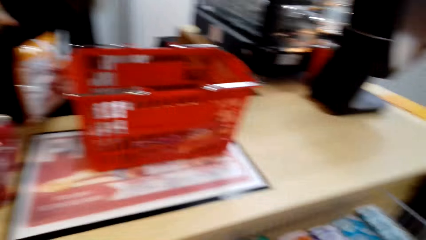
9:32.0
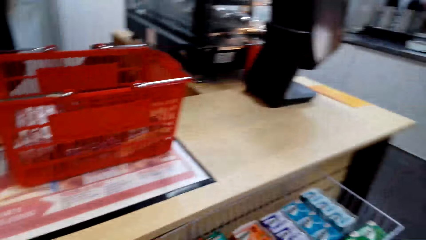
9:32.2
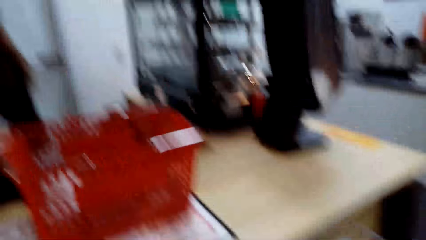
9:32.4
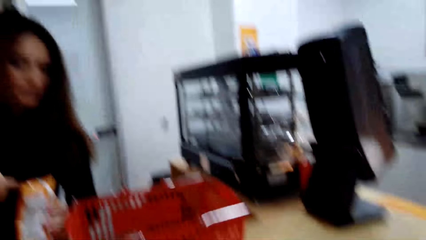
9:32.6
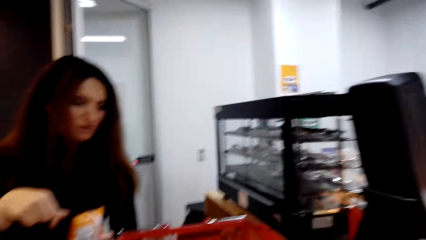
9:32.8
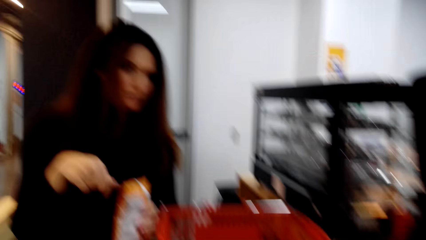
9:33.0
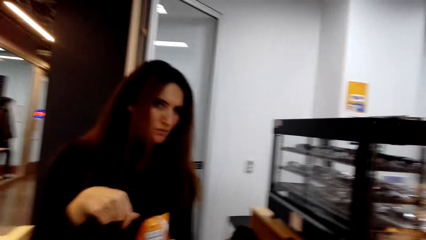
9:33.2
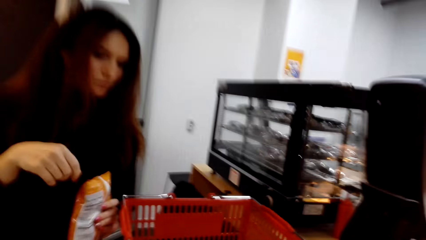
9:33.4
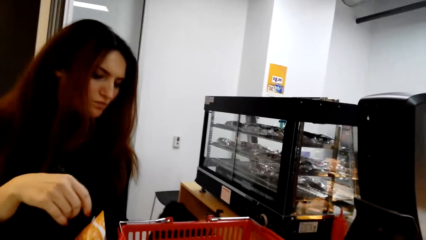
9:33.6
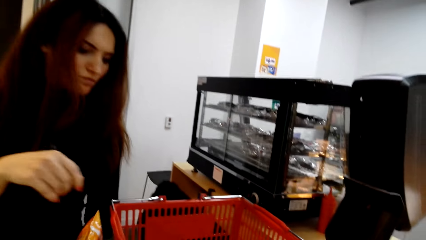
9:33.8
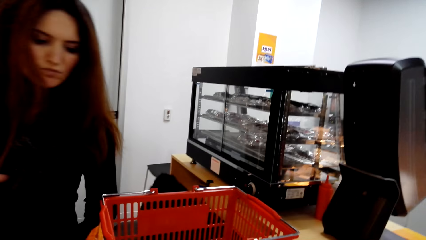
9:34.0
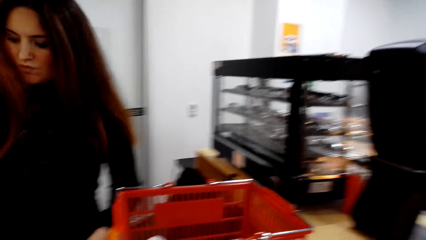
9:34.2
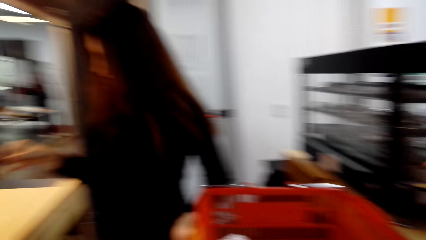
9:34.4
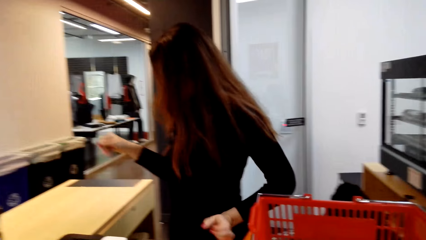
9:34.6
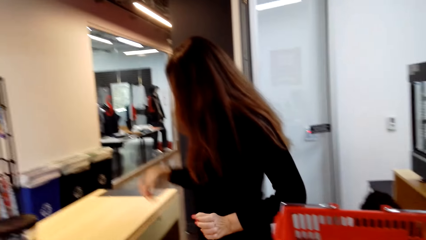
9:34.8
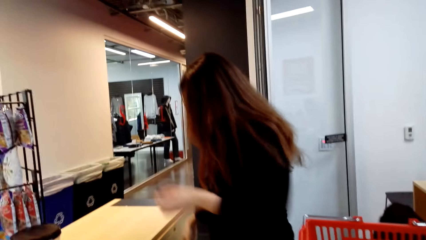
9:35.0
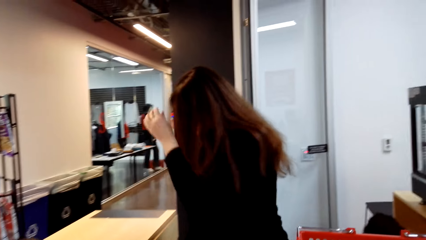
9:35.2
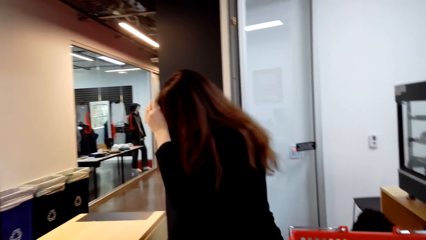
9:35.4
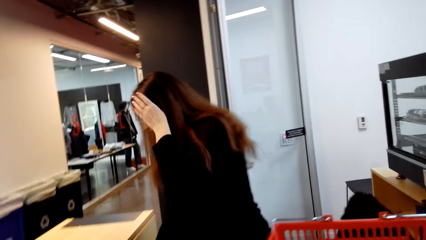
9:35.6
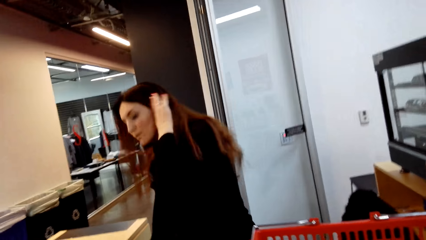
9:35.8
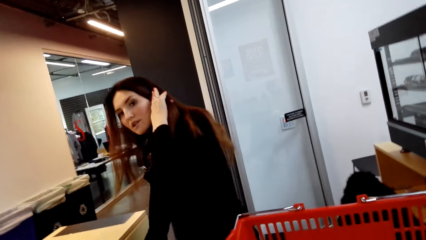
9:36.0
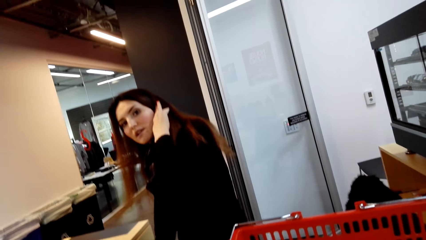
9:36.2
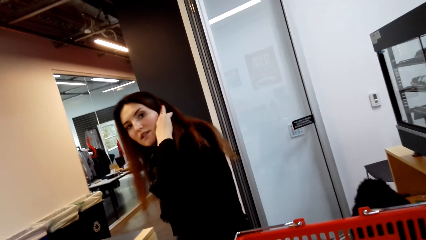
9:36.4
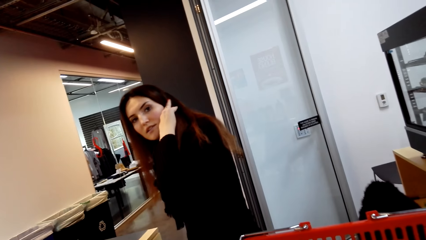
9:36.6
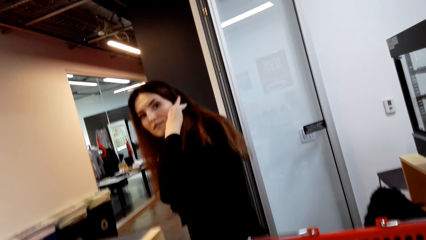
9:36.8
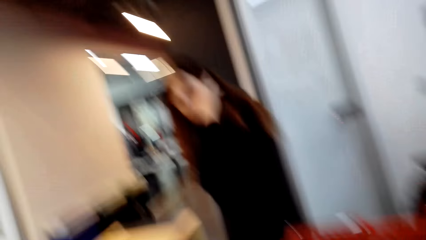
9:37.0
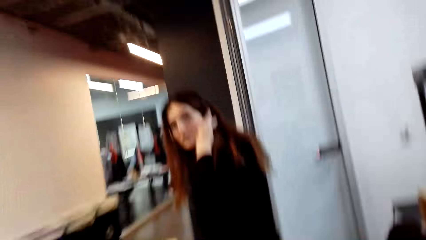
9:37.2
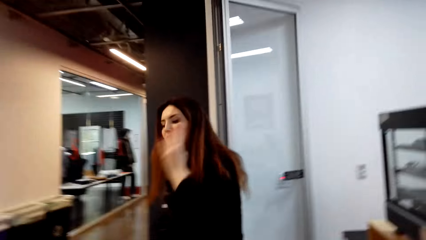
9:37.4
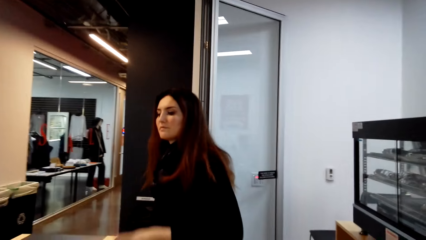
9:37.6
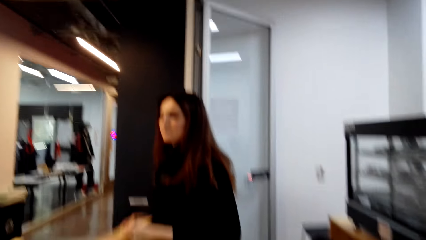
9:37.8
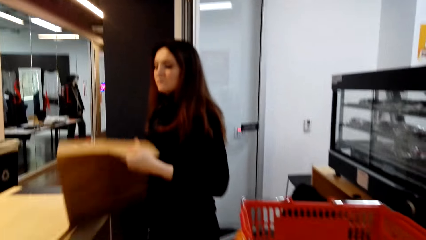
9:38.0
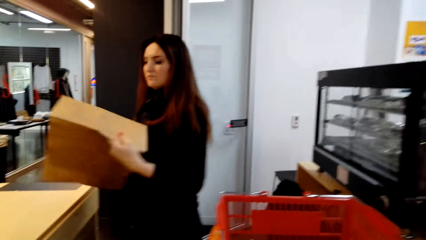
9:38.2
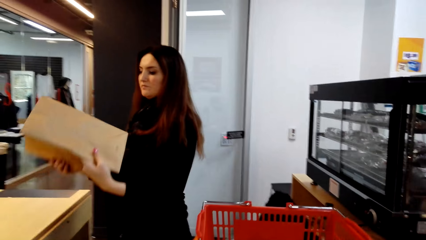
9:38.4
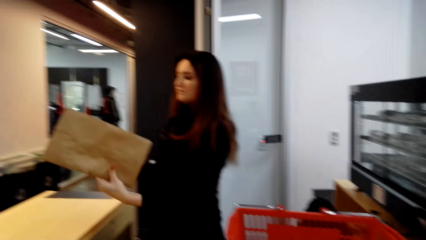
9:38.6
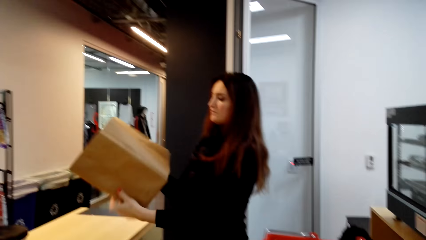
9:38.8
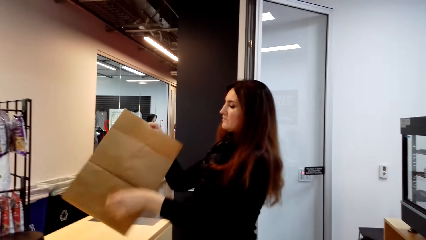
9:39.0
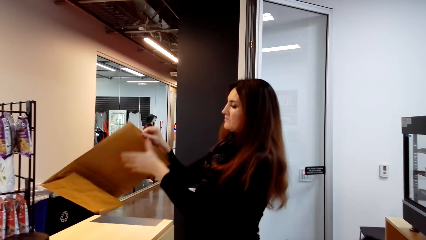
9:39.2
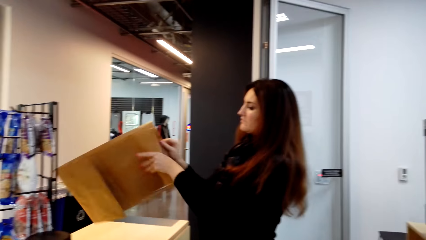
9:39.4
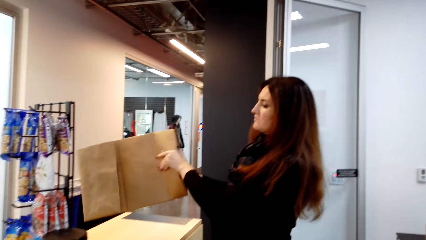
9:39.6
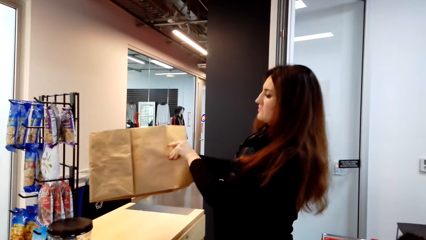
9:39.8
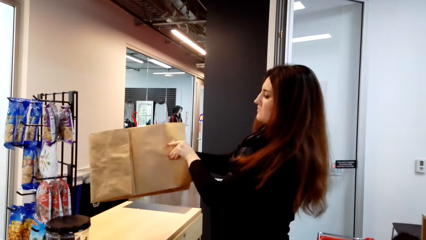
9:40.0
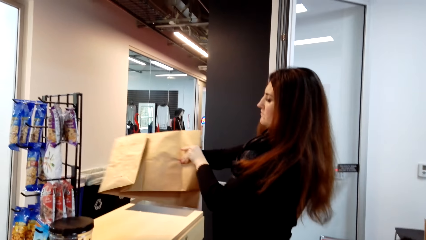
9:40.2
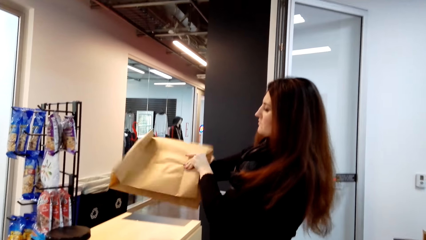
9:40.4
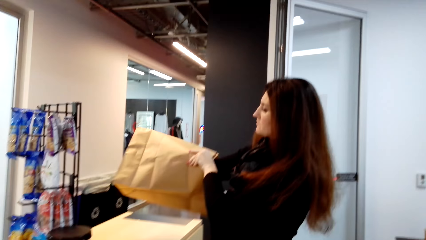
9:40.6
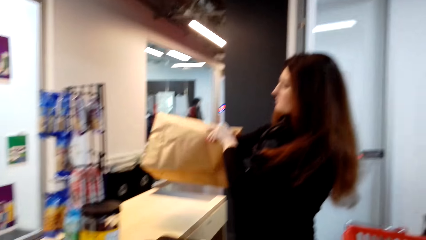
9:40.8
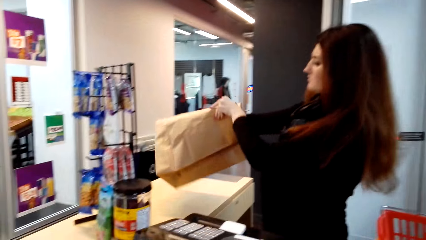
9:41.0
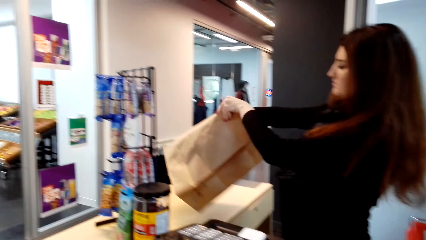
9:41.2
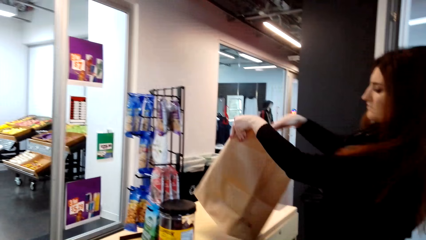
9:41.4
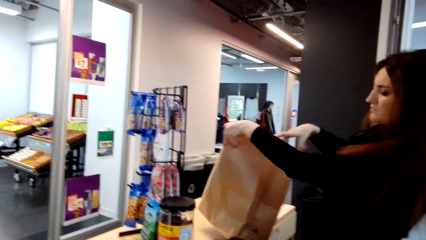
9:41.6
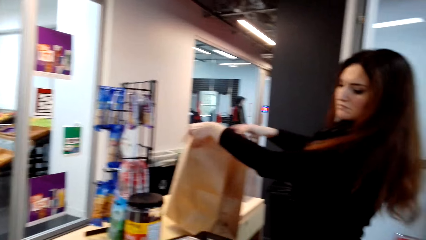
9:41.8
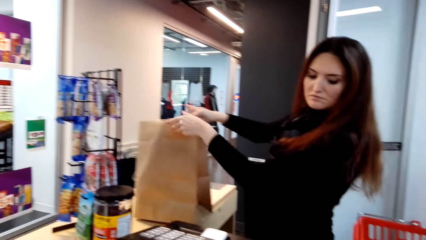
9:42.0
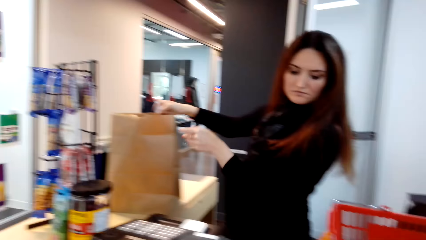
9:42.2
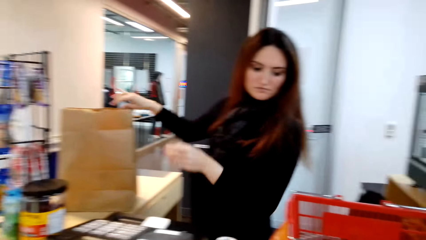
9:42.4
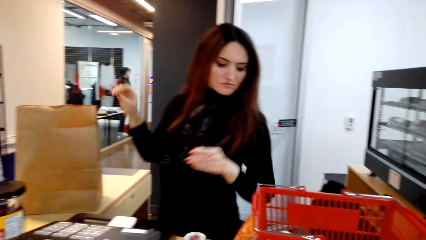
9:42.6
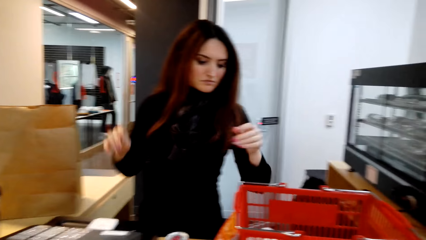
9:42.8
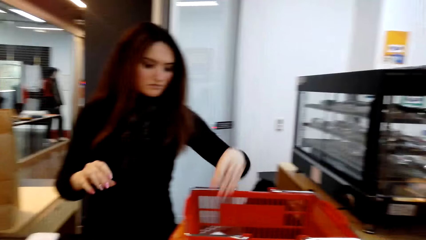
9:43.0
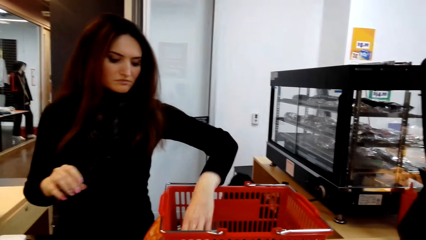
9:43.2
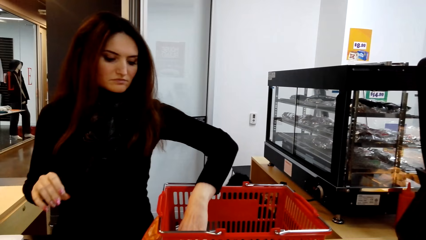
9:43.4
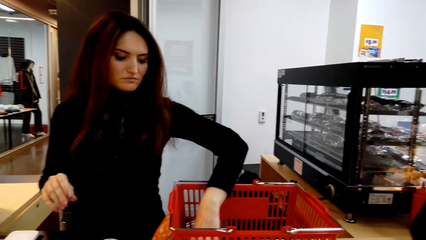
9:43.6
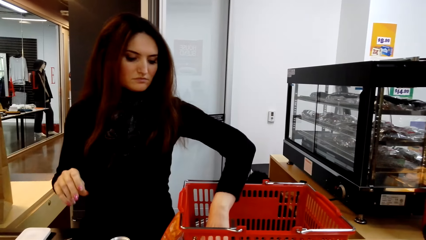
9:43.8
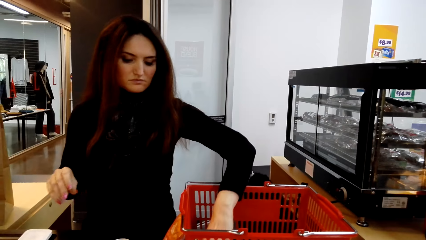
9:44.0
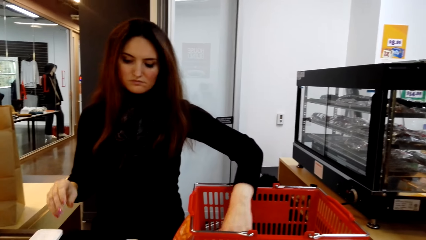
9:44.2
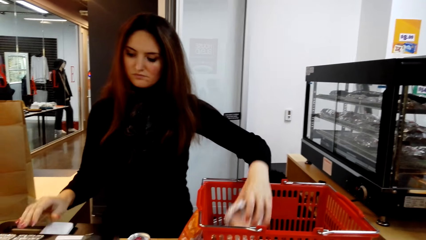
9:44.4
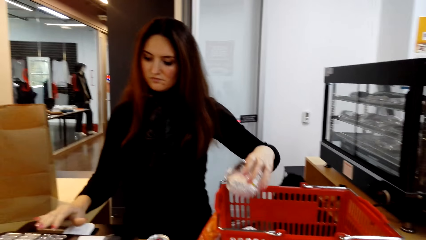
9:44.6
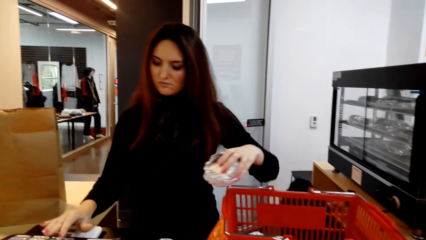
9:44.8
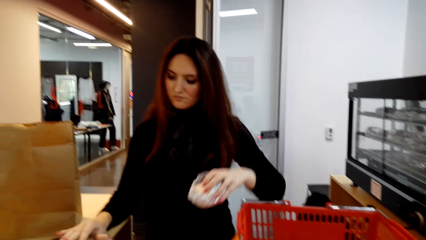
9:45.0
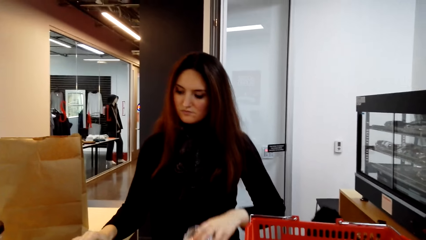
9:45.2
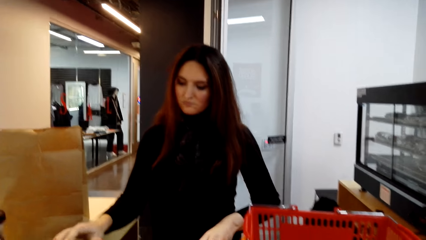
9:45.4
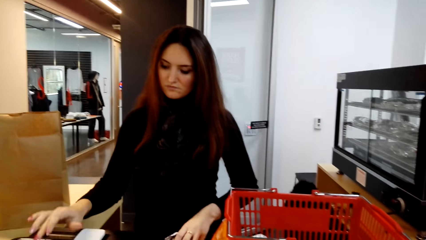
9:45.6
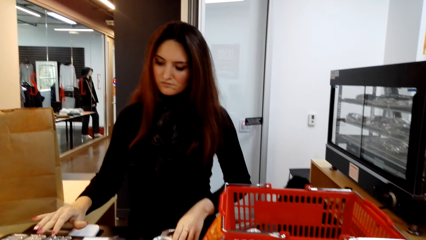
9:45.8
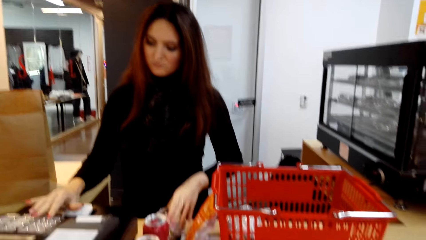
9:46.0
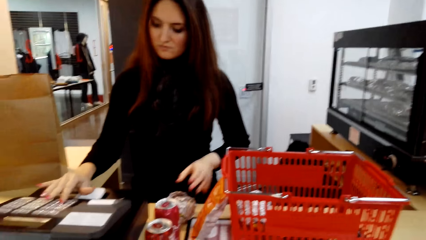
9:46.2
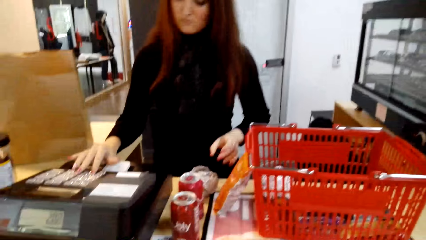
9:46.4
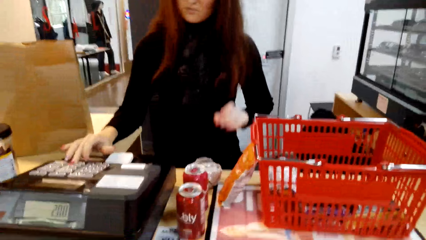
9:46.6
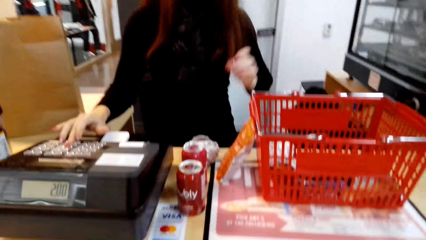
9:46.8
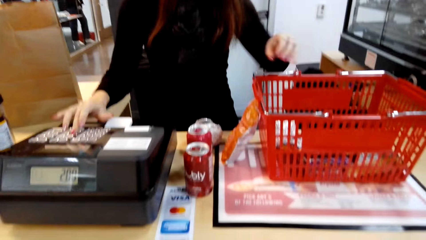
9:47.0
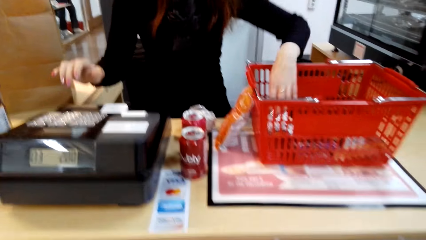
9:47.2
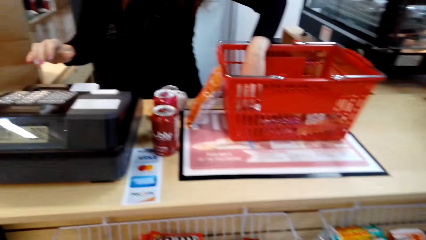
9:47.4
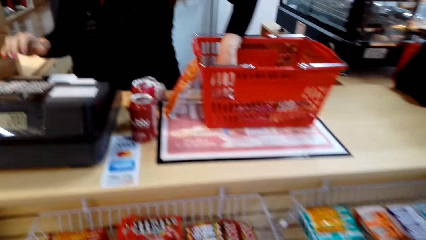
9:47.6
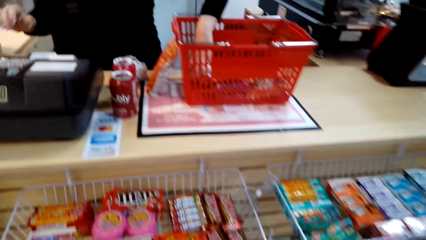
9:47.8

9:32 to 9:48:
The camera wearer looks around the room. The cashier interacts with the camera wearer. The cashier picks up a shopping bag or paper from the shelf and opens the shopping bag. The camera wearer opens the paper. The cashier picks up something. The camera wearer picks up the foil from the trolley and types on the machine. The cashier presses the point of sale.
